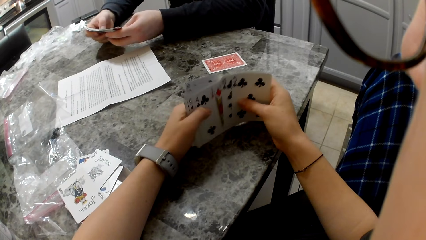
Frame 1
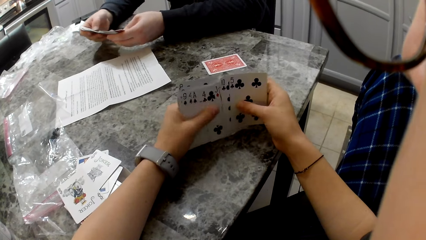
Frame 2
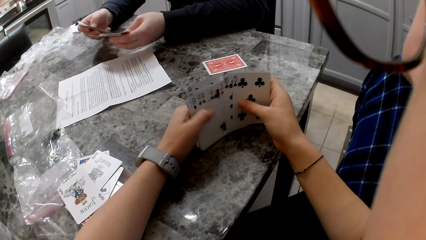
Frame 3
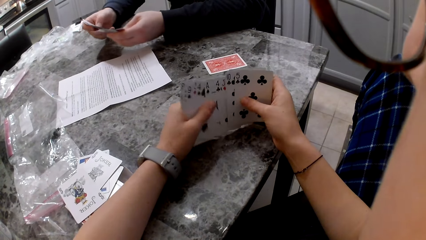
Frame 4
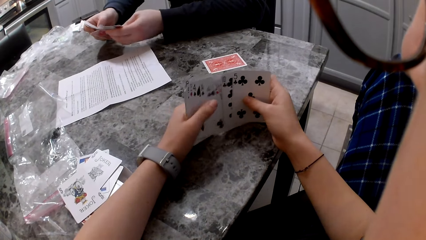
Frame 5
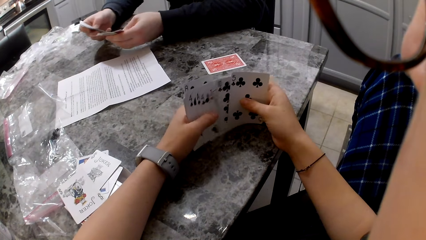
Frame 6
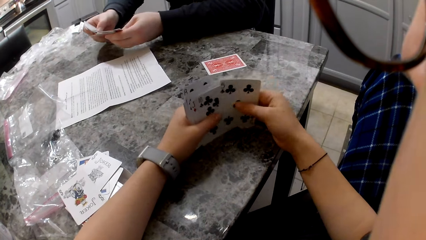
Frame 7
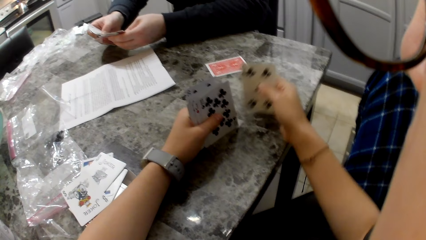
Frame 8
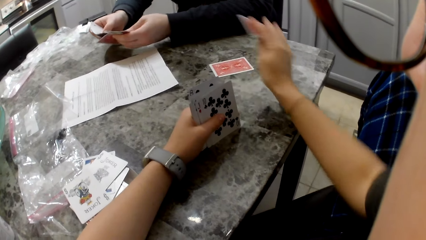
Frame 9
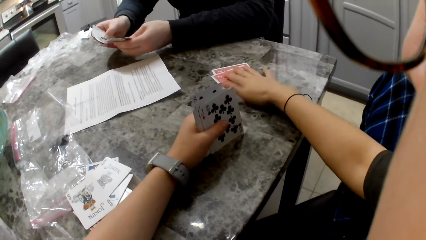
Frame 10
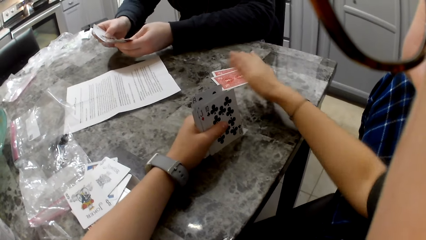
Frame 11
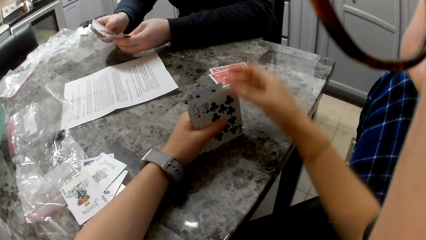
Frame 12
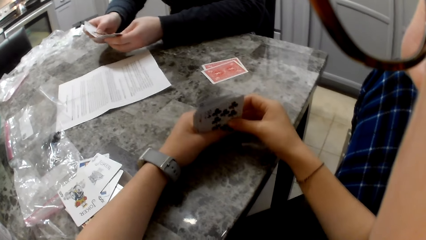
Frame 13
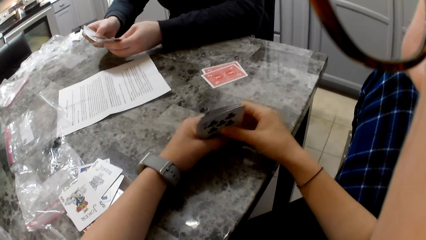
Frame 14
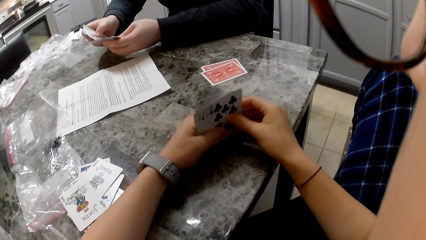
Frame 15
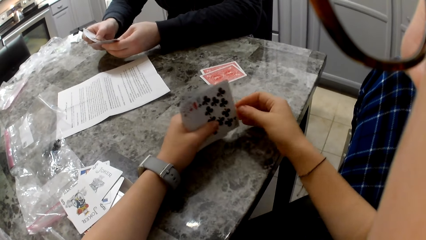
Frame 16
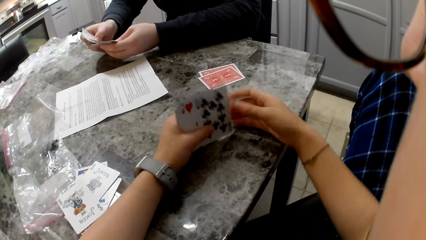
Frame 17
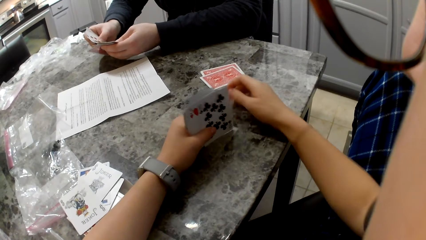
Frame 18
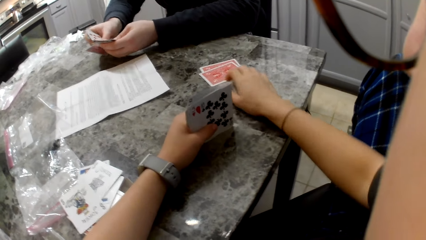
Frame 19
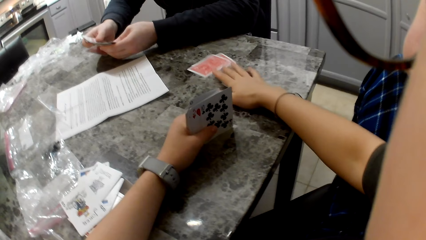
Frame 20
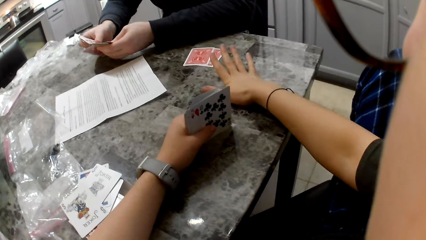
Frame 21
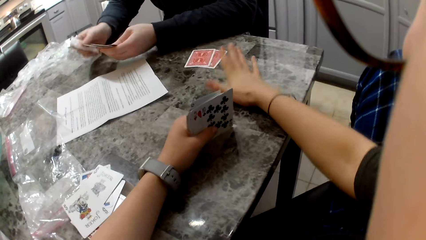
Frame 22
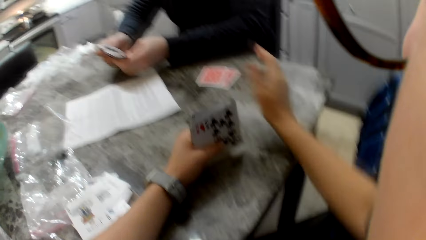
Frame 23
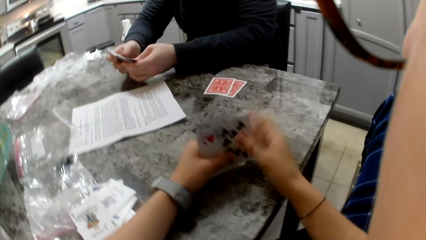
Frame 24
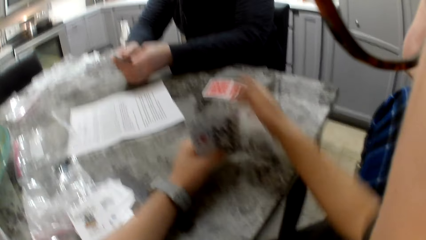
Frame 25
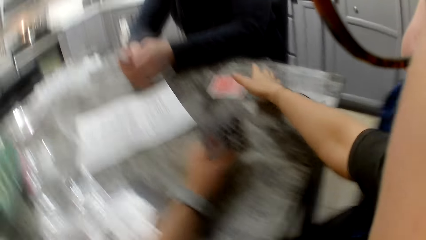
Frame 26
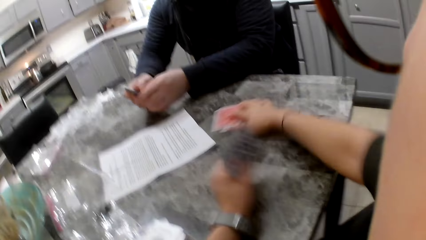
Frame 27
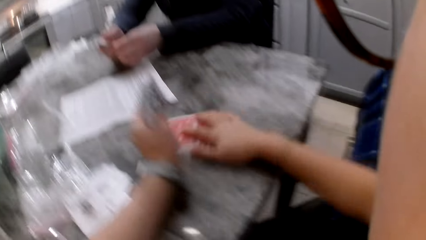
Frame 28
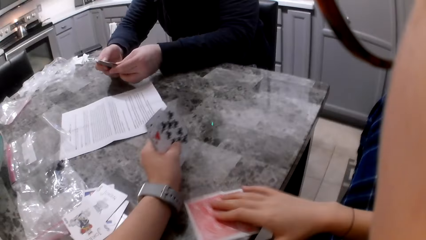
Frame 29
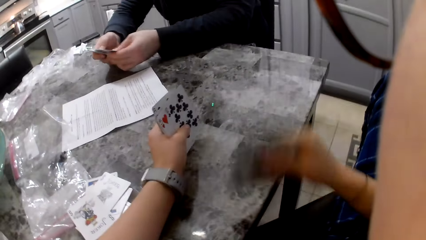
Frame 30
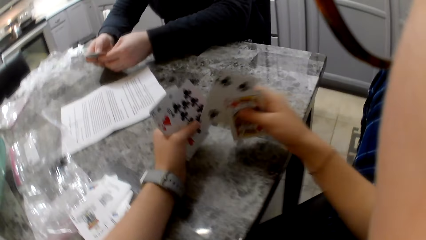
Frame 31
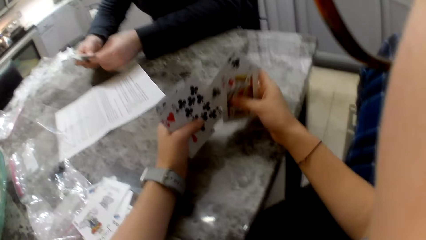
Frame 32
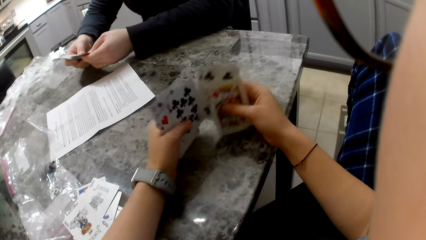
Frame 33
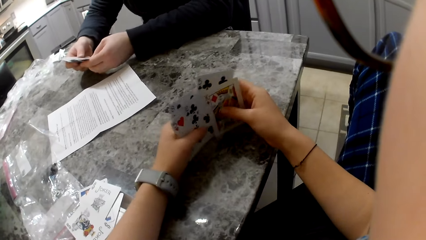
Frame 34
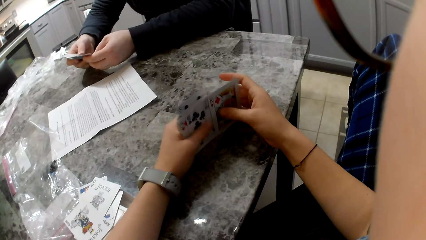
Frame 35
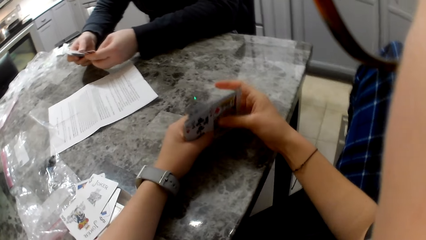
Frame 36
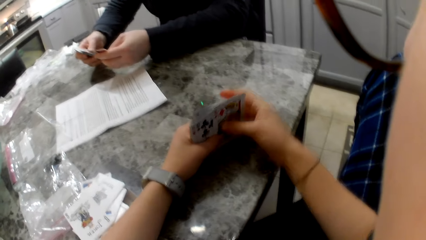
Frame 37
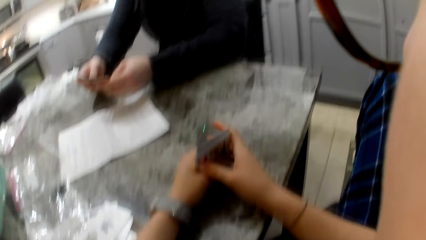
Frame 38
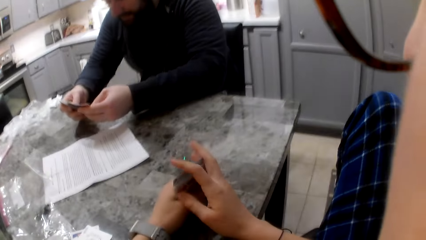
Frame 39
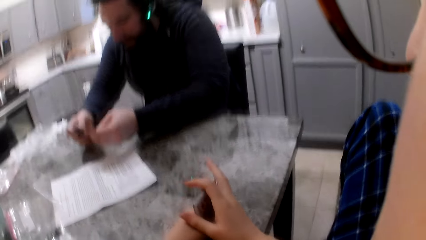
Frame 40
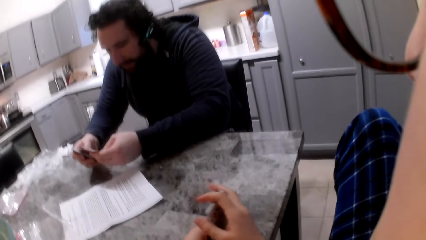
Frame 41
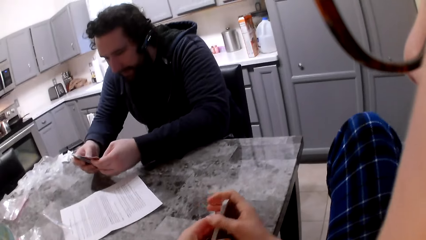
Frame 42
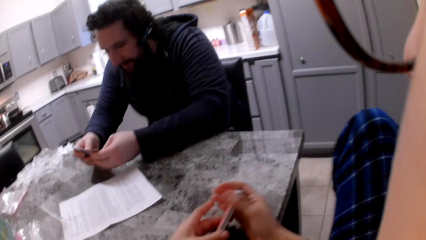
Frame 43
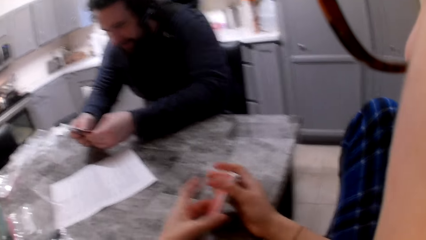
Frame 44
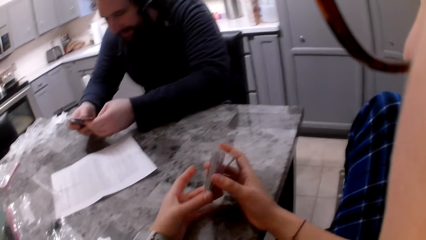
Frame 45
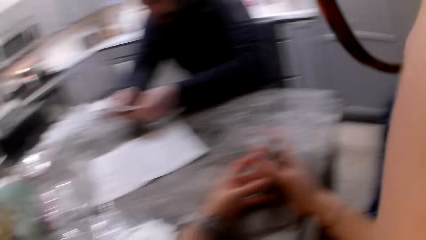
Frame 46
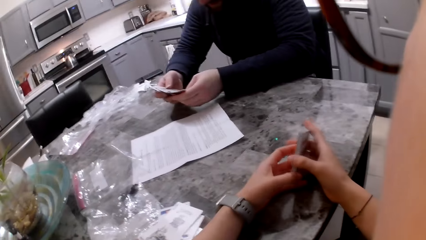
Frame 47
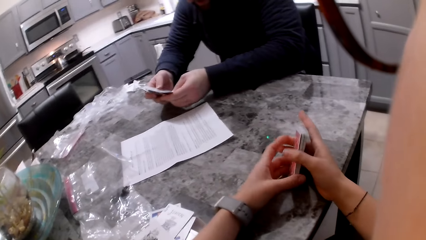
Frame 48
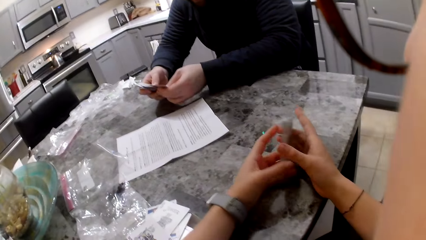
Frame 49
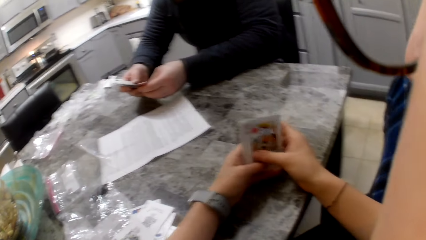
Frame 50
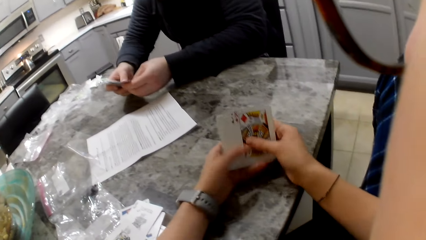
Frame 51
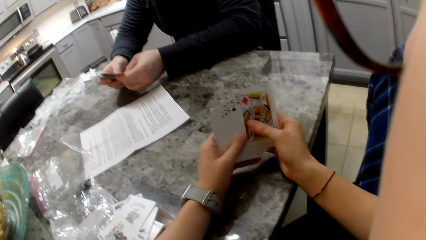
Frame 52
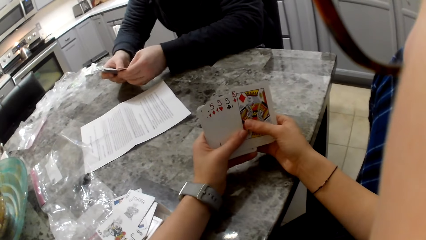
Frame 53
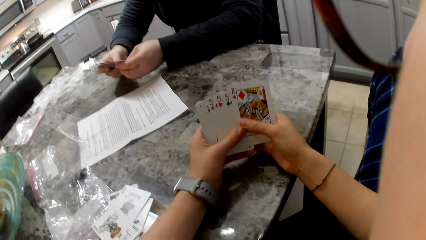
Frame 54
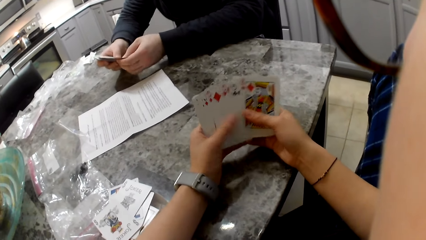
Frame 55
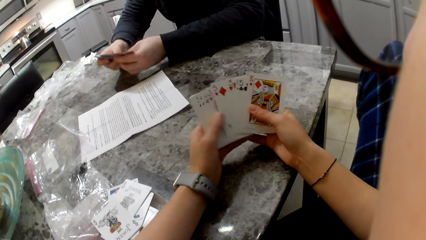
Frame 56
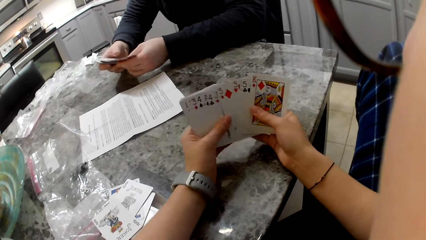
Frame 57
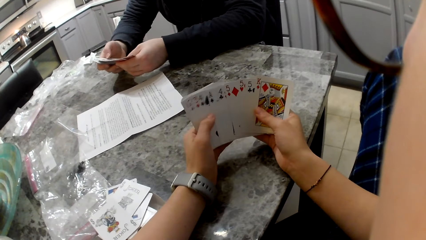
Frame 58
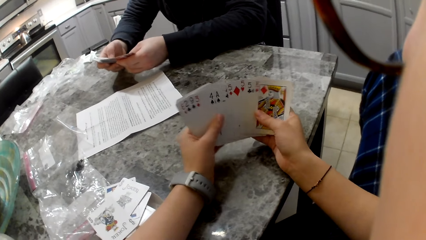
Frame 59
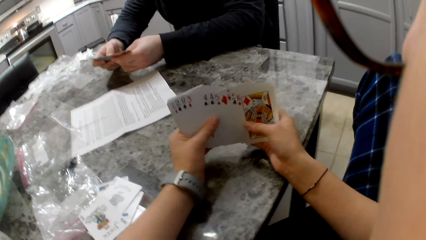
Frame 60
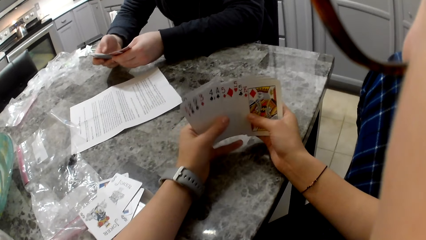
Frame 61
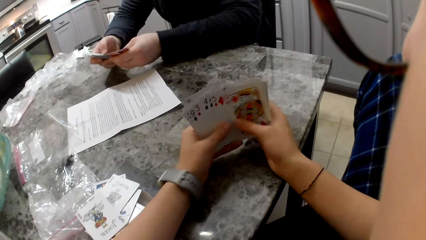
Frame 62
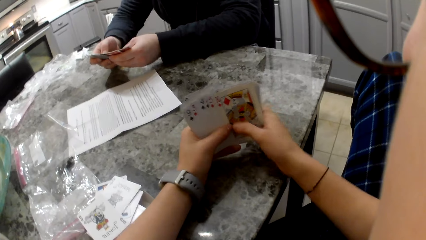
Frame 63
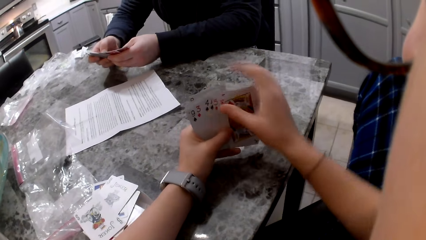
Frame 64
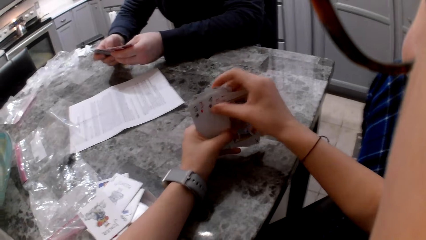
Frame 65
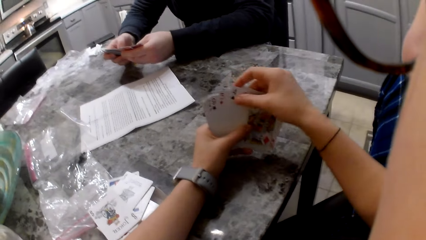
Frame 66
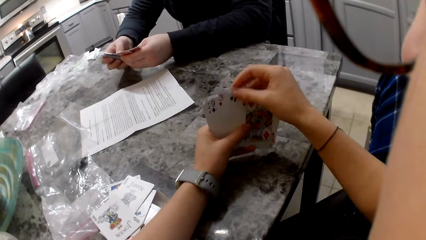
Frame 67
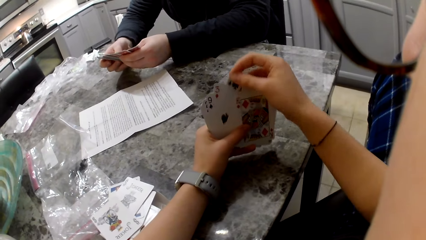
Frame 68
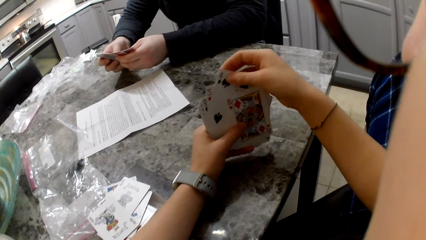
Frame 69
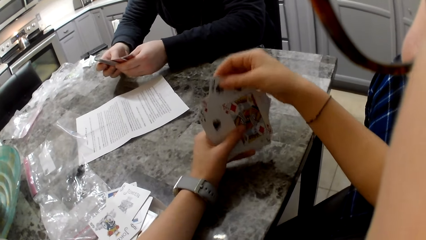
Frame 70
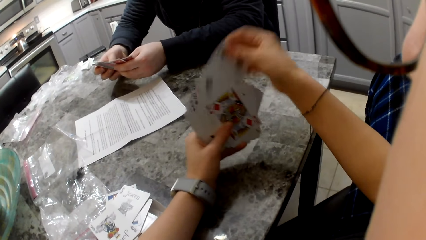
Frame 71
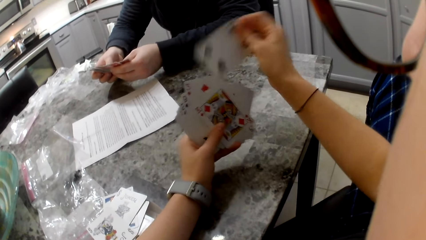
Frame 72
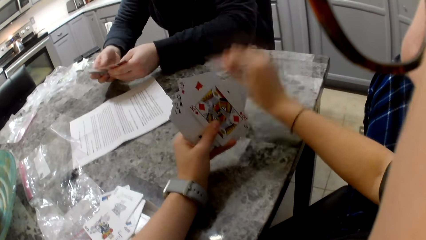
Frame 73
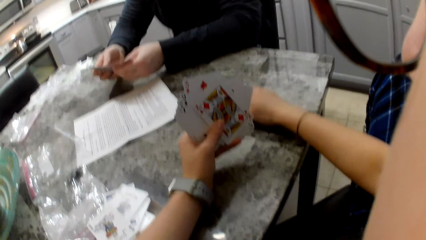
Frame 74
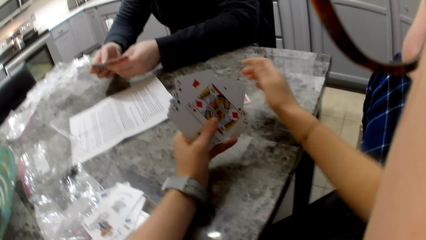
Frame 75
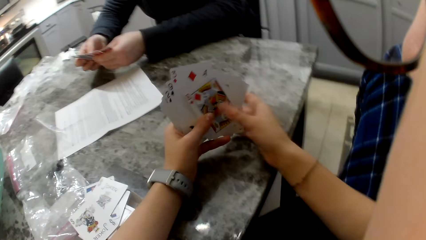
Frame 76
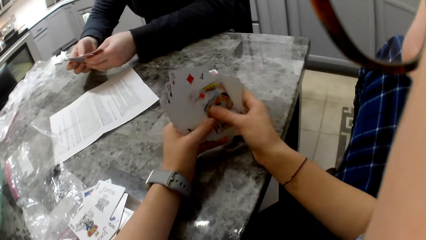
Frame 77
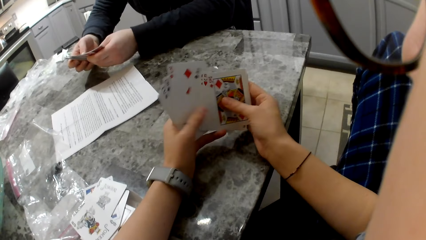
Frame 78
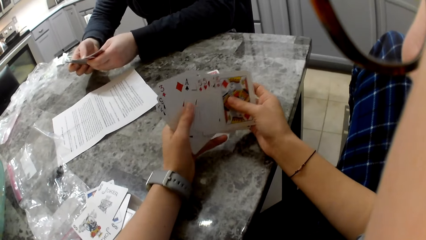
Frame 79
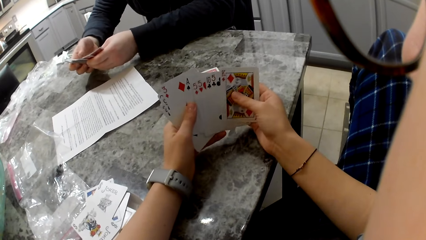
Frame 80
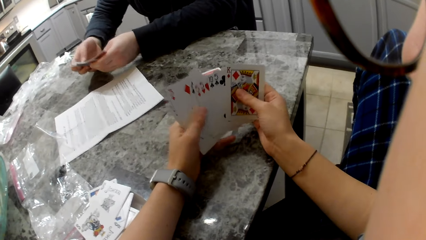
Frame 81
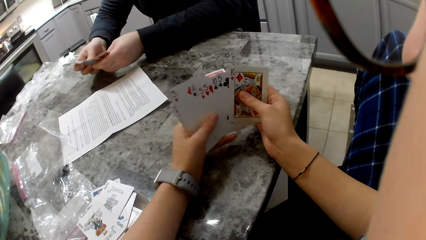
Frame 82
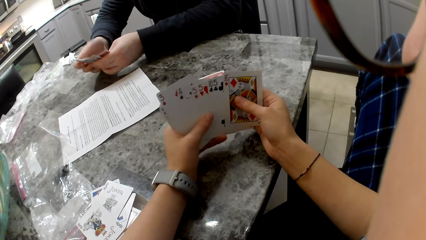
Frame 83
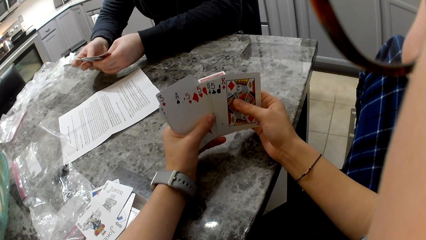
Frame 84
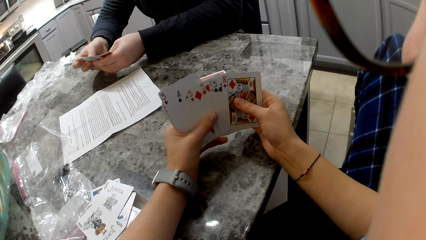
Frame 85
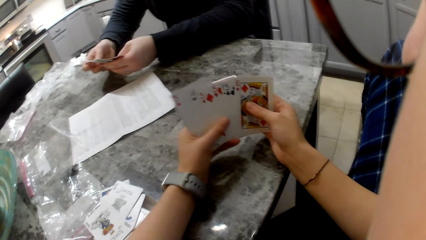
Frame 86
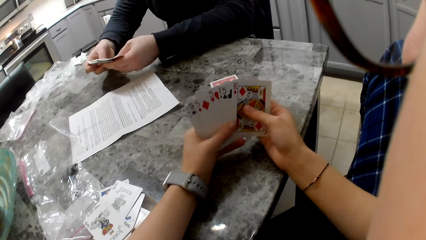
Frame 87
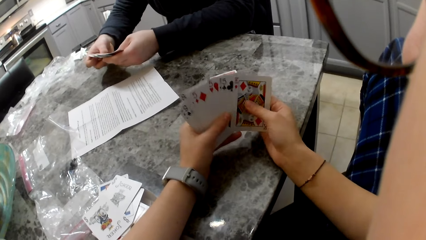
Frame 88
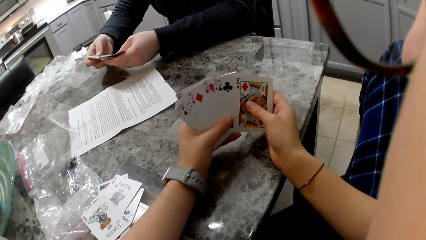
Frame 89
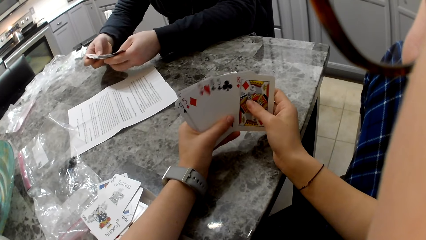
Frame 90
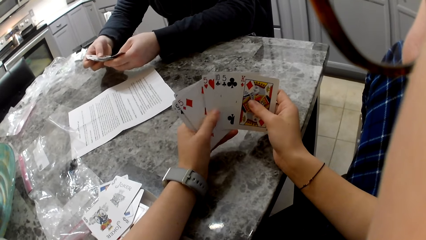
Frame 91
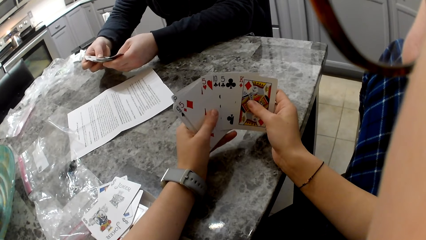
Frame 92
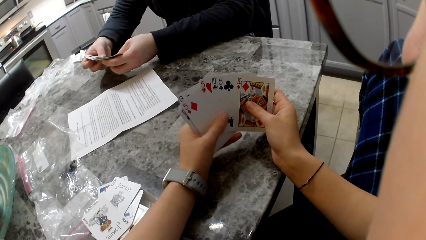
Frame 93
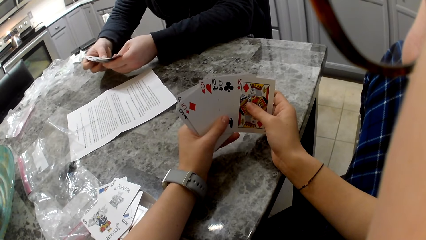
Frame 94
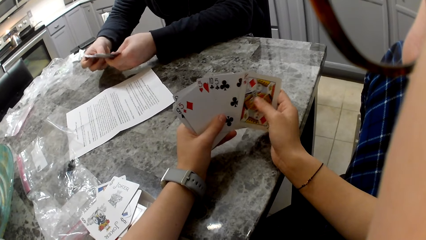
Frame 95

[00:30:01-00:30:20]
The camera wearer picks a card with her right hand, drops the card on the counter and shuffles her cards on the table. The man shuffles the cards in his hands. The camera wearer moves the cards on the counter. The man shuffles the cards in his hands. The camera wearer picks the cards on the counter with her right hand, shuffles both cards together and aligns the cards on the table. The man shuffles the cards in his hands. The camera wearer aligns the cards in her hands. The man shuffles the cards in his hands. The camera wearer shuffles the cards in her hands. She picks a card with her right hand, drops the card on the counter and shuffles both cards together in her hands. The man shuffles the cards in his hands.
